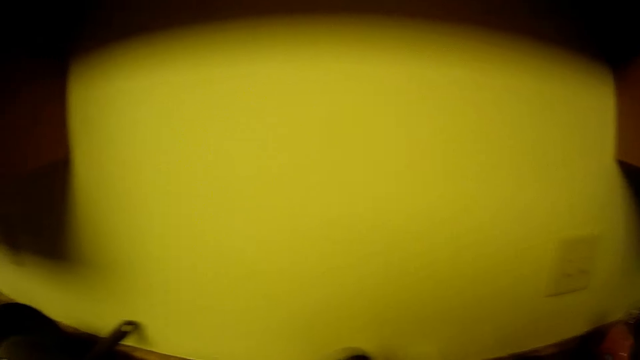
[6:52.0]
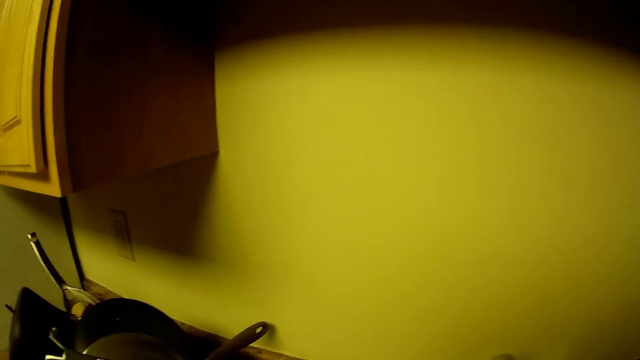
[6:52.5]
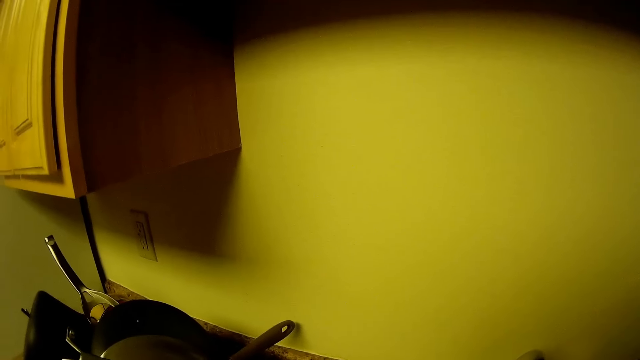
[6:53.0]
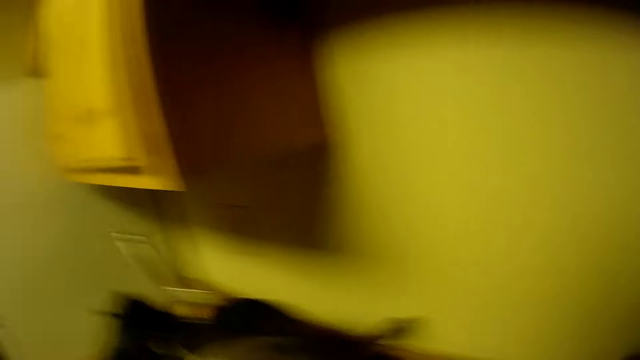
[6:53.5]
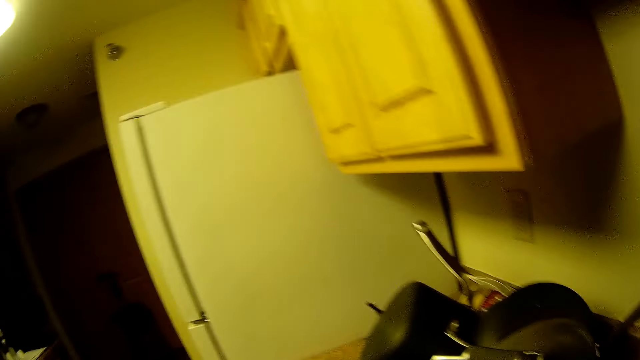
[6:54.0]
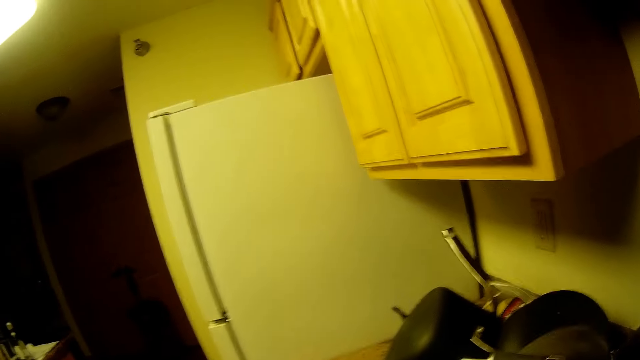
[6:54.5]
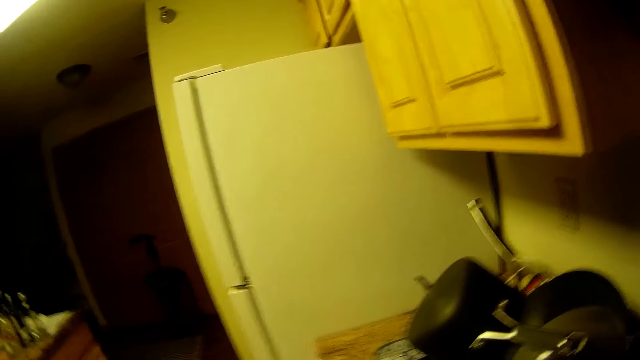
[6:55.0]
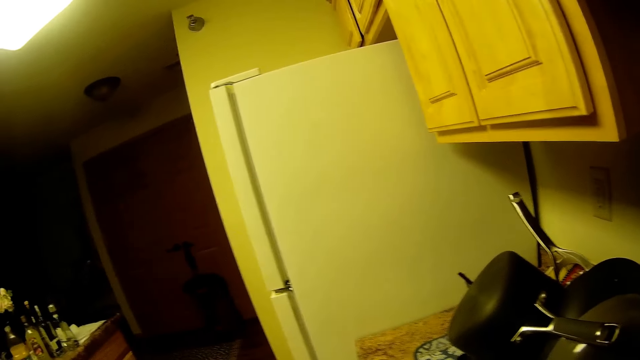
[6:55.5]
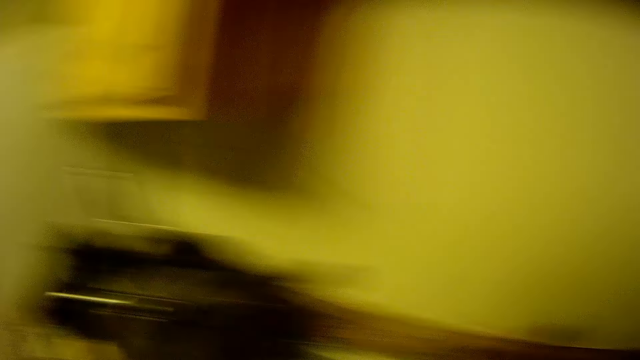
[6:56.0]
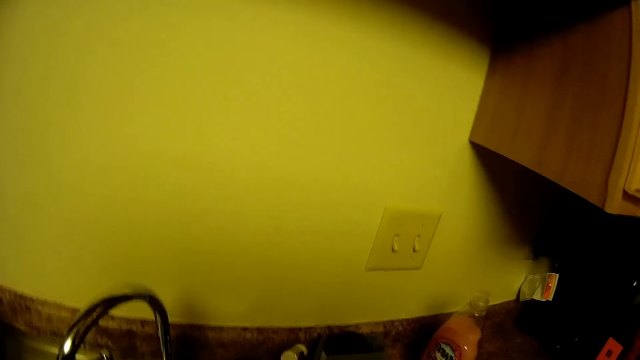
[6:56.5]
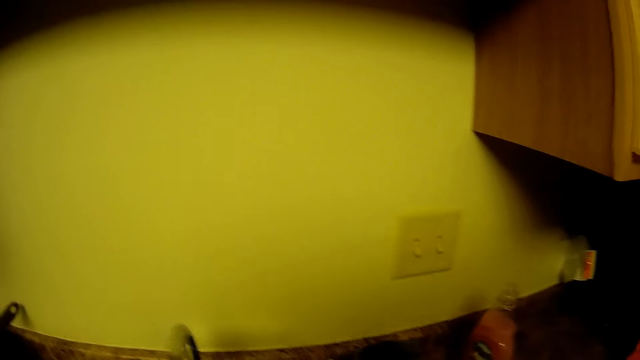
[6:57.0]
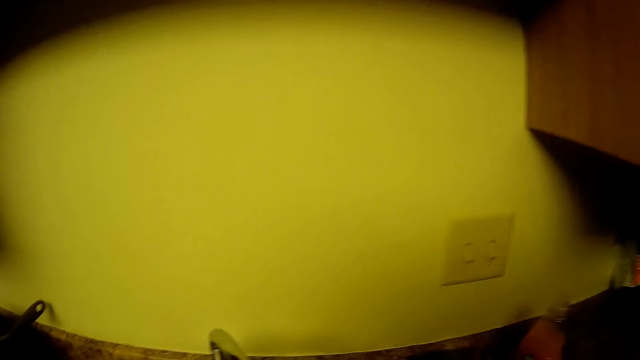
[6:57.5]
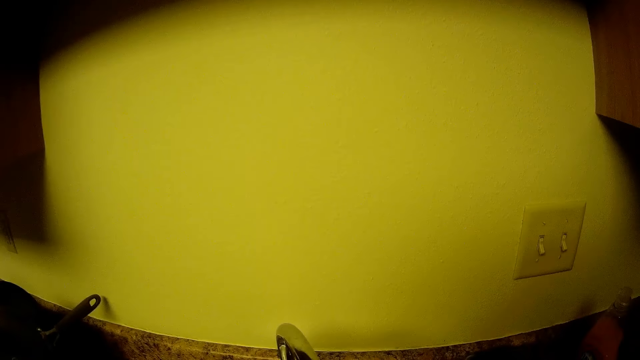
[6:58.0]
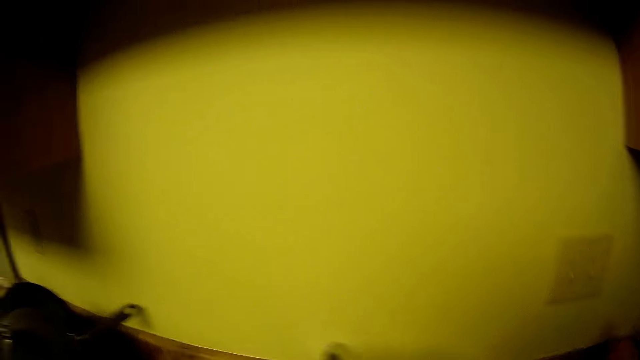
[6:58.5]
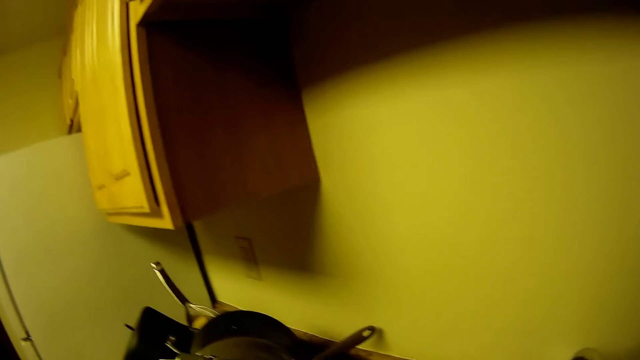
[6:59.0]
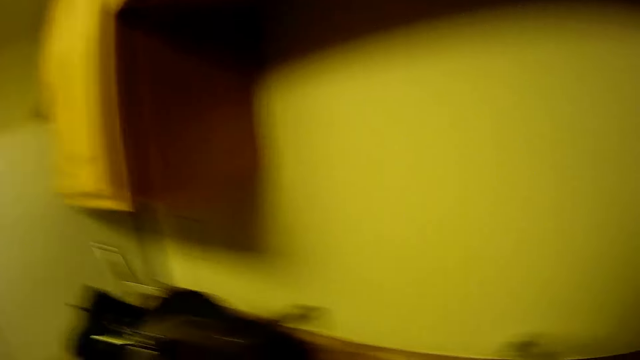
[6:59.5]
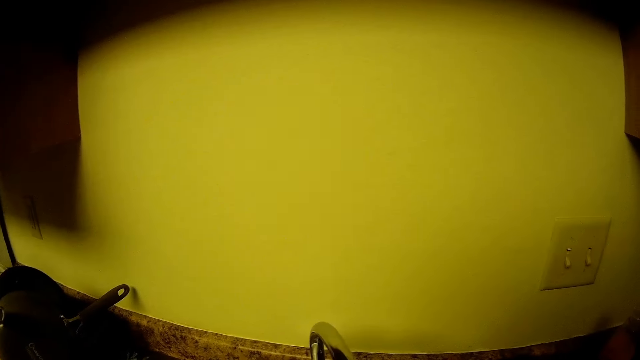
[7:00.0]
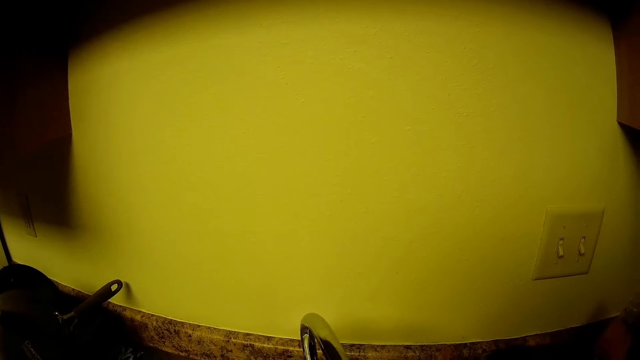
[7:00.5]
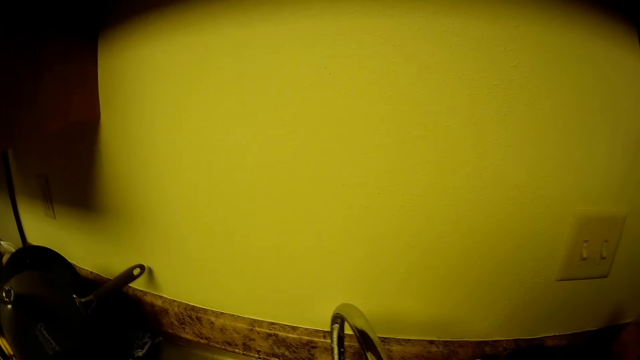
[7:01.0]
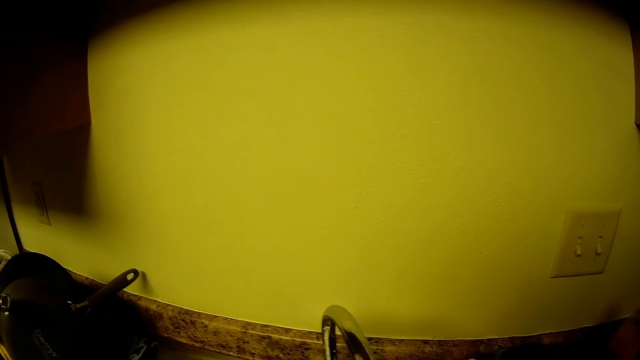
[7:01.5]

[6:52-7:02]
The camera wearer turns the head of a tap on a kitchen sink with her left hand. She talks with a person.

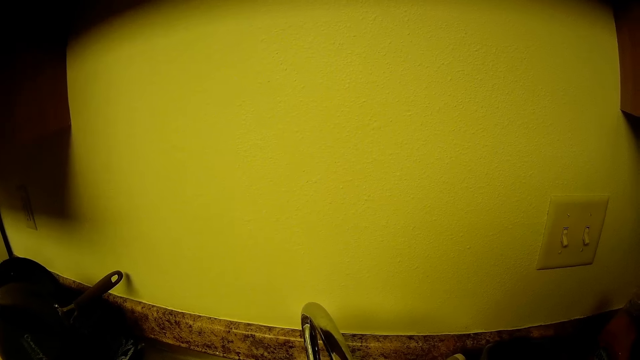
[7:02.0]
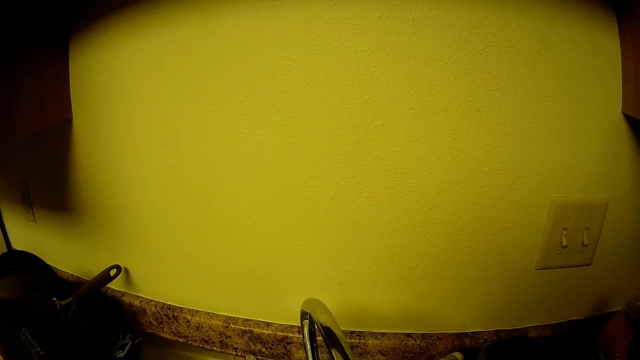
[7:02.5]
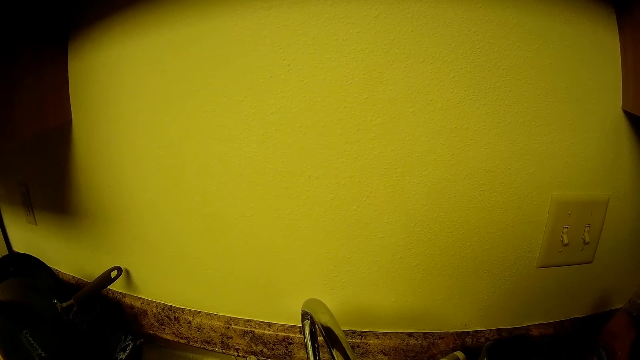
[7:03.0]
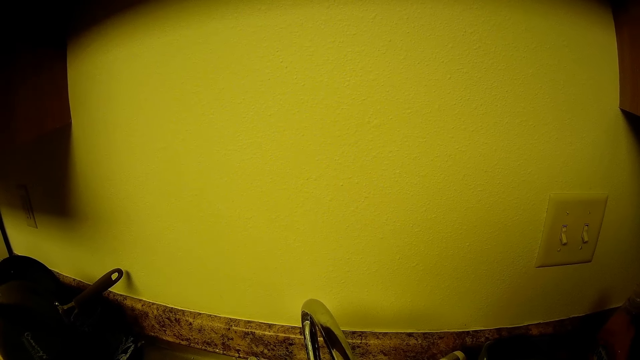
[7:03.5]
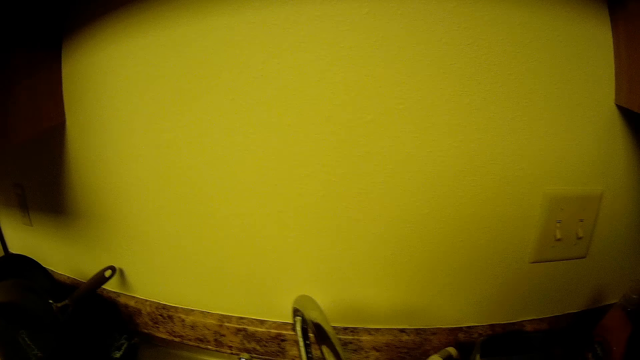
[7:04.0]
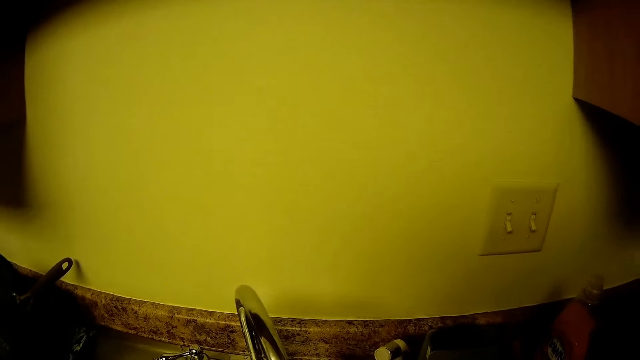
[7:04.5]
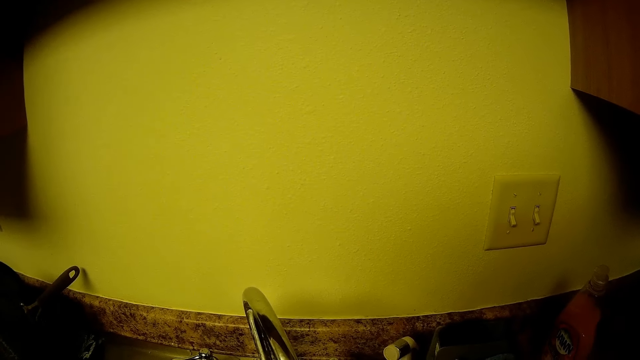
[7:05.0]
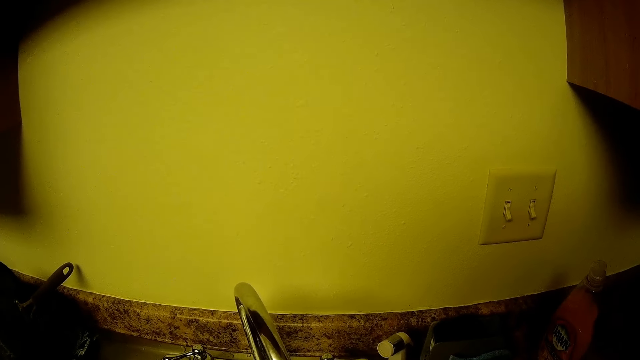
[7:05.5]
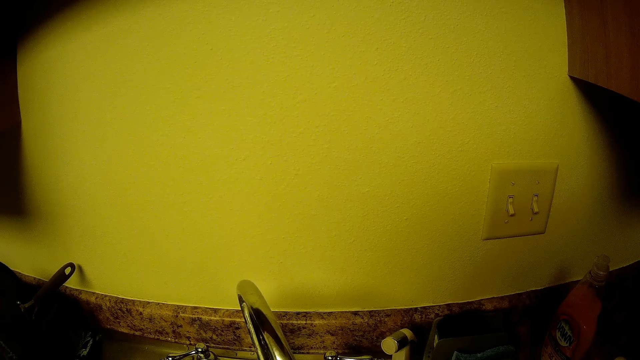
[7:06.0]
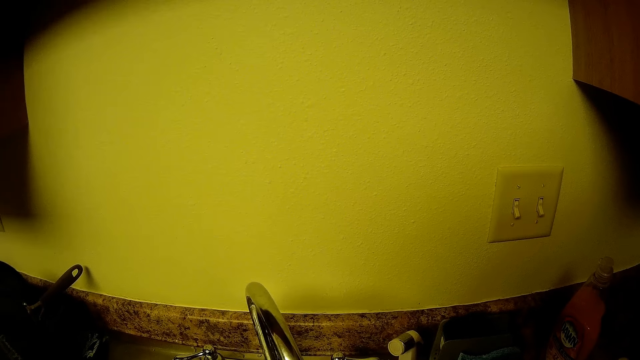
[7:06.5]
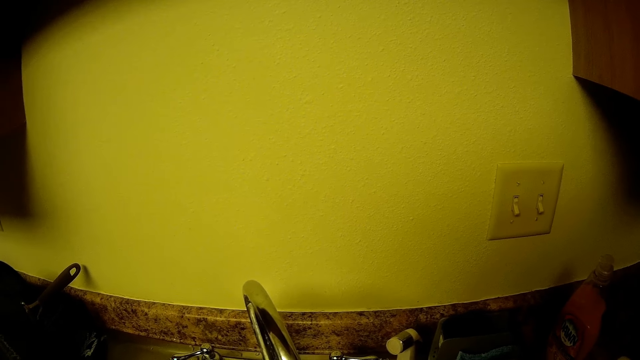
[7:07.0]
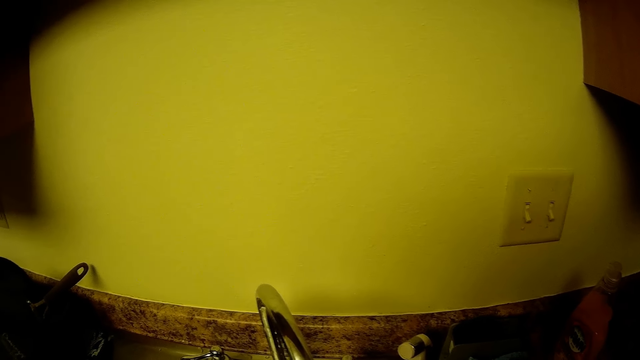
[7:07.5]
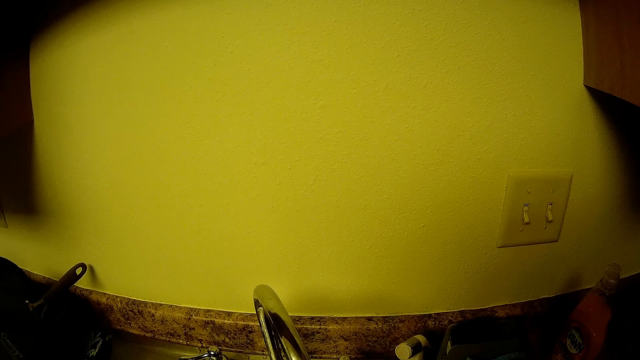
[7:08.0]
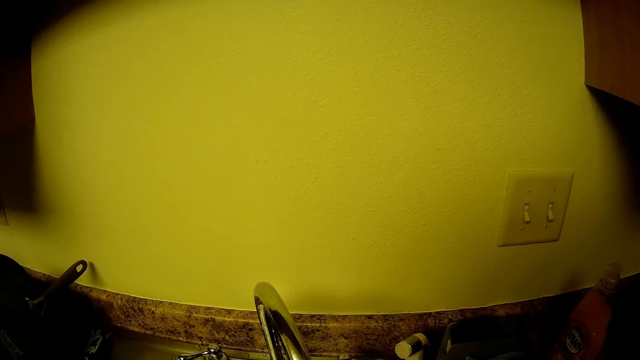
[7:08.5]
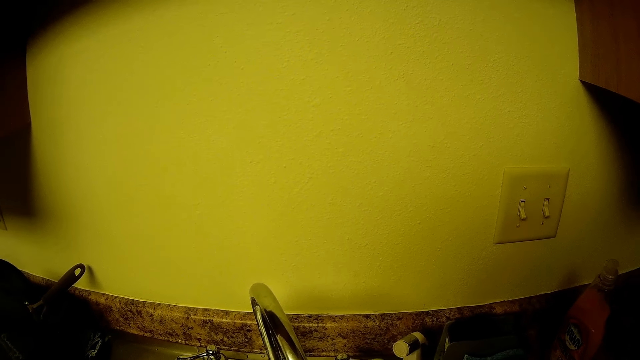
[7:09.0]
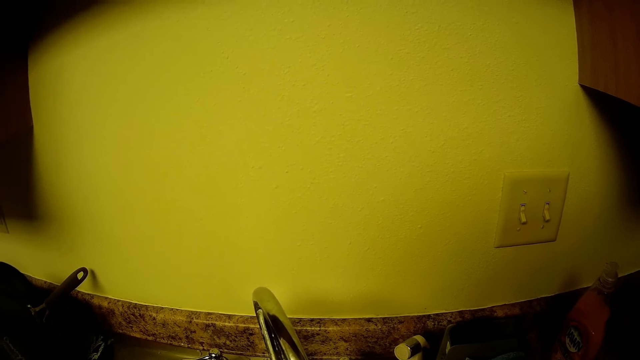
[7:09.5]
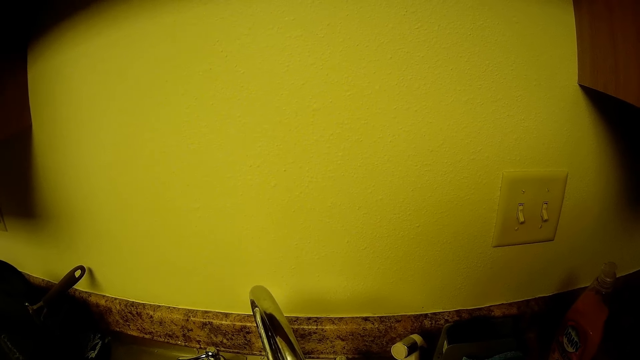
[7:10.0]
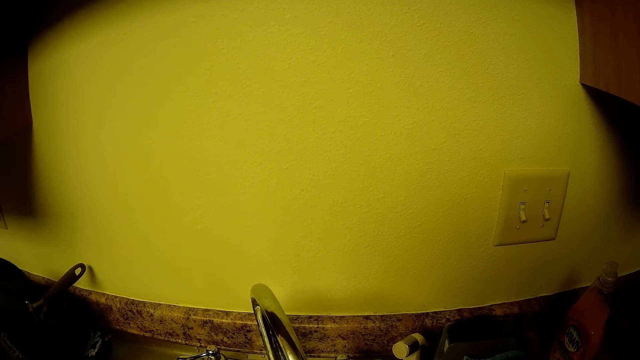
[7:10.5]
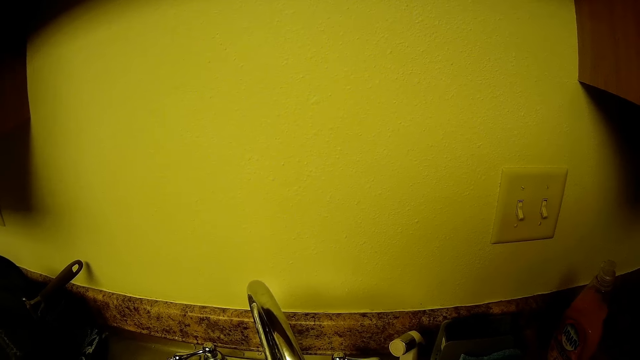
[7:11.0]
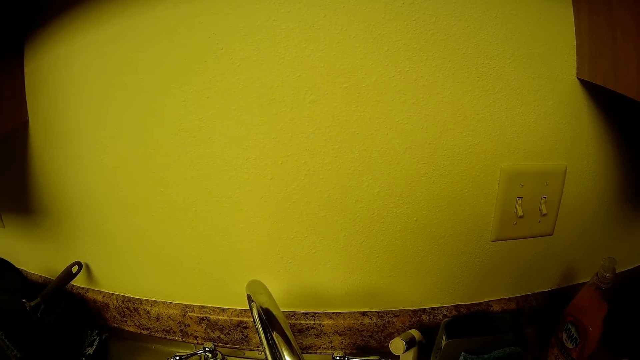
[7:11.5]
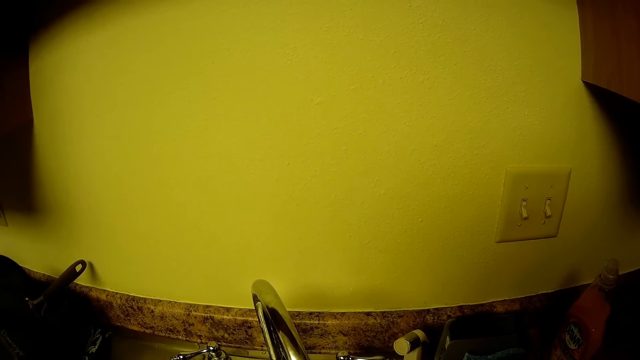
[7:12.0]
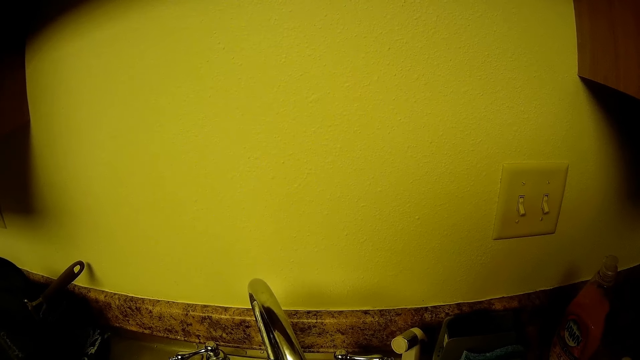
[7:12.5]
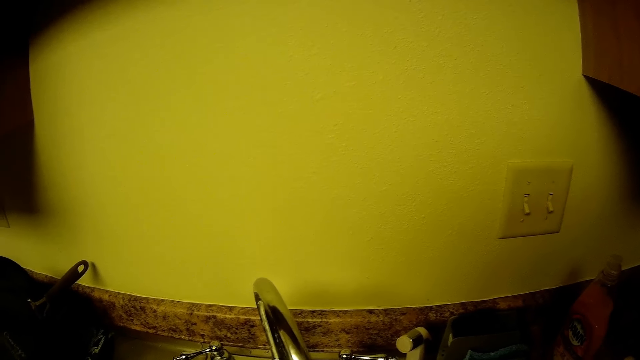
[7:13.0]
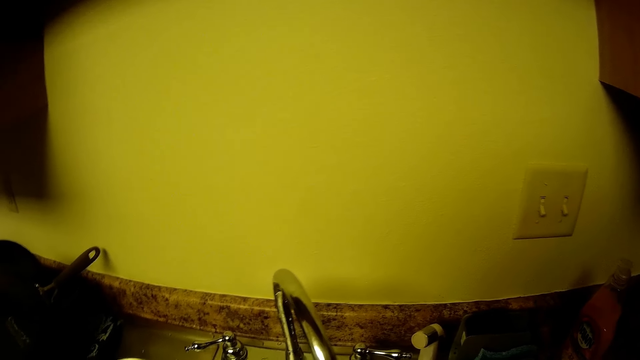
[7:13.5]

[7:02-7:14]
The camera wearer uses the kitchen tap.
